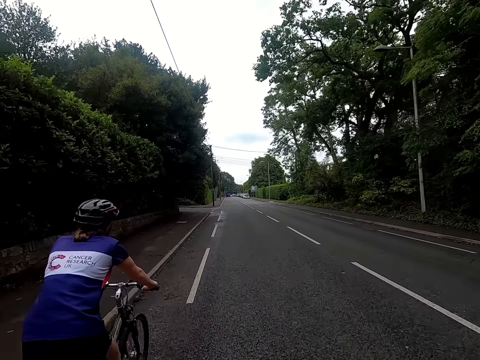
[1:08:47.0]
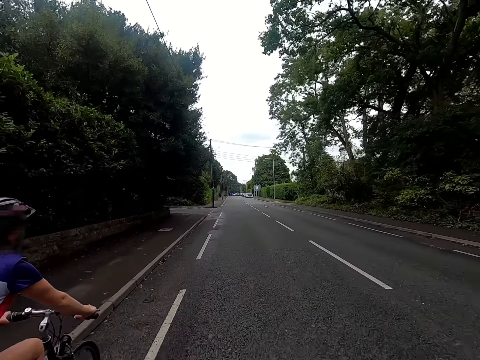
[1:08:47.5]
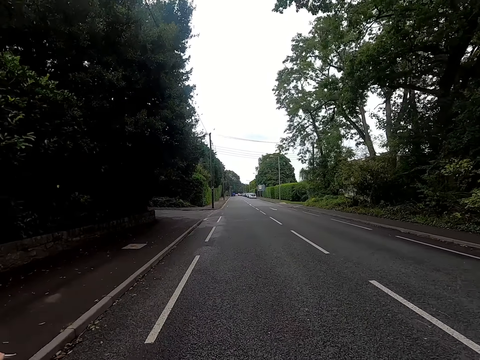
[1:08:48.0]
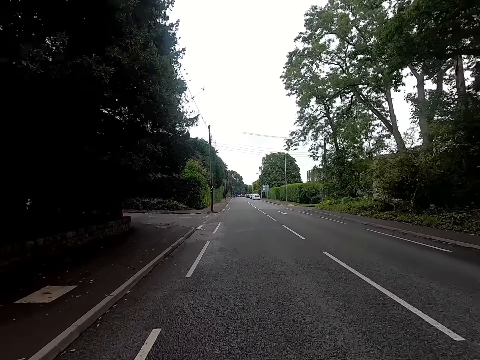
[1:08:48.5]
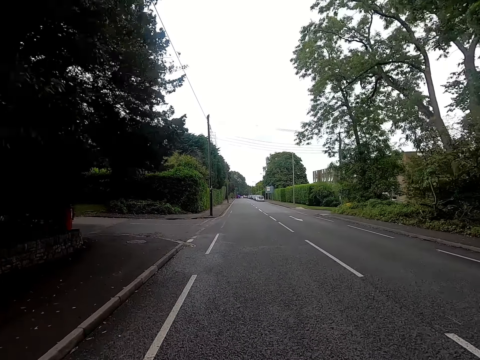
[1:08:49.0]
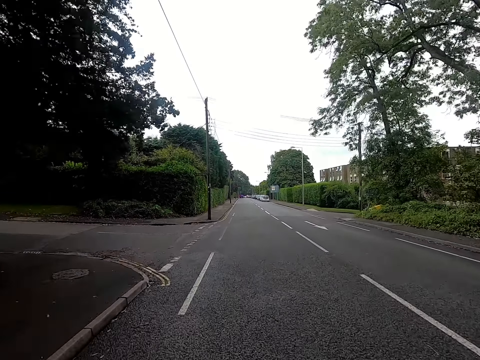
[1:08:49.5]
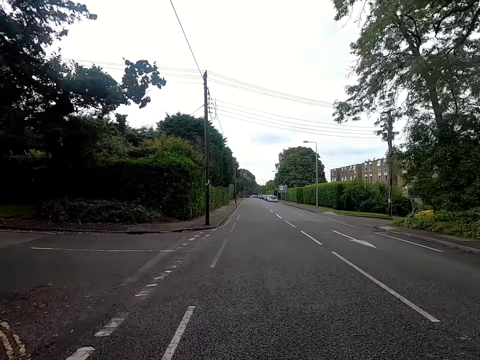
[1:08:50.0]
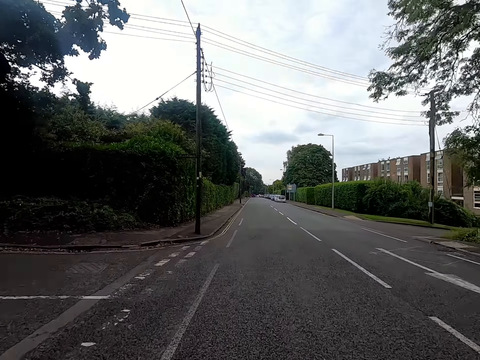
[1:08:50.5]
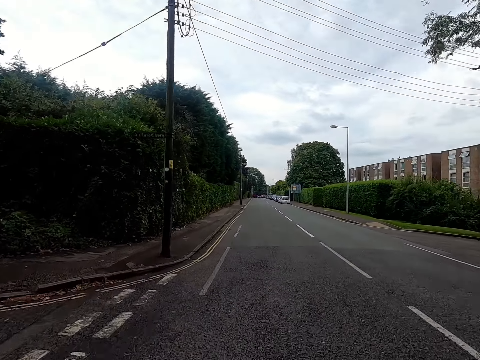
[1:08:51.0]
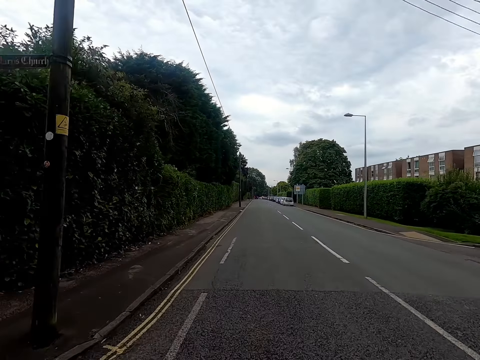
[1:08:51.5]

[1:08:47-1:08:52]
The camera wearer rides past the bike rider.

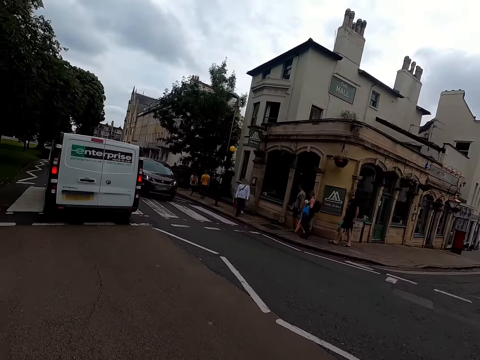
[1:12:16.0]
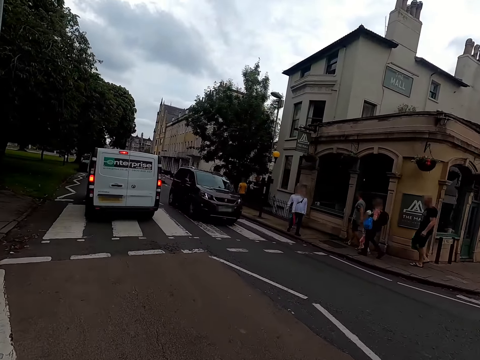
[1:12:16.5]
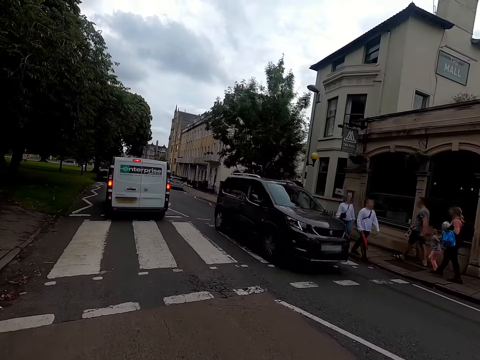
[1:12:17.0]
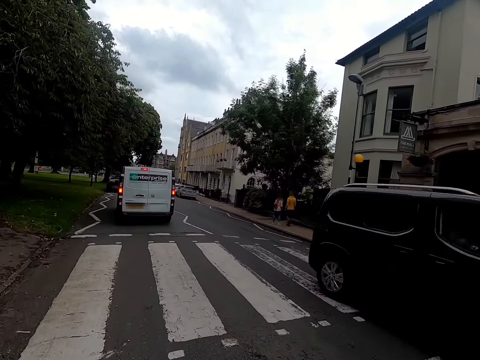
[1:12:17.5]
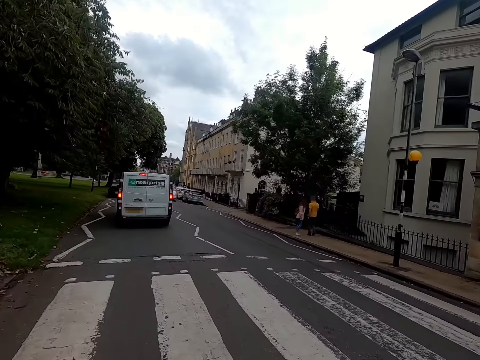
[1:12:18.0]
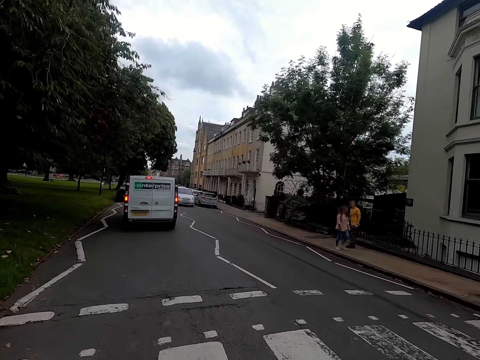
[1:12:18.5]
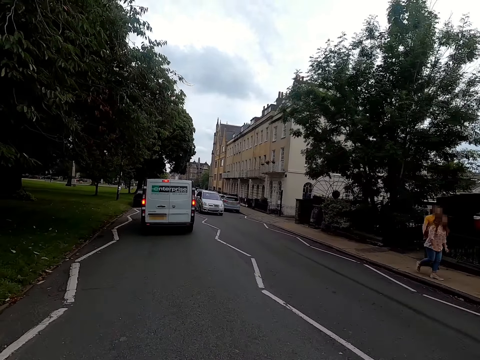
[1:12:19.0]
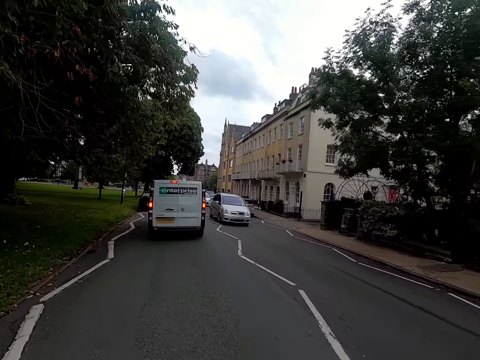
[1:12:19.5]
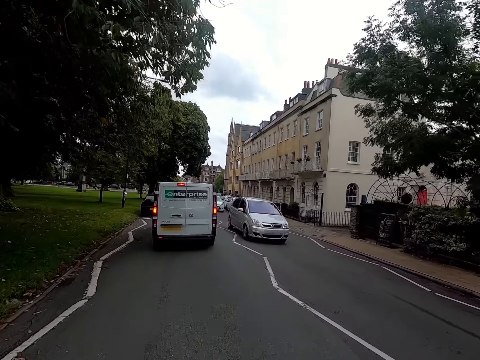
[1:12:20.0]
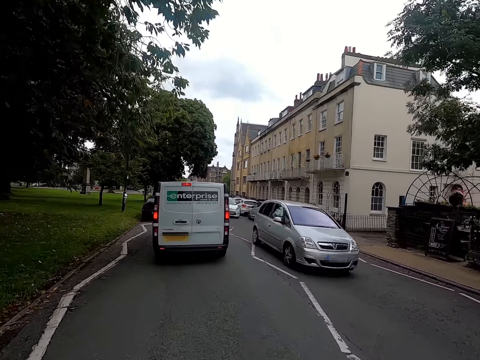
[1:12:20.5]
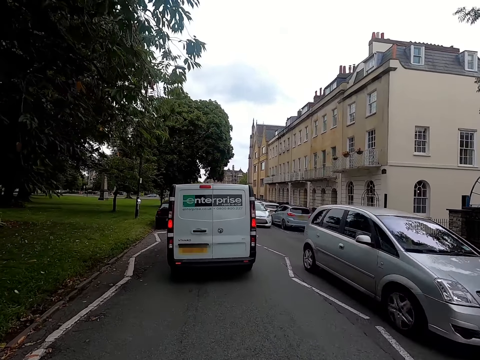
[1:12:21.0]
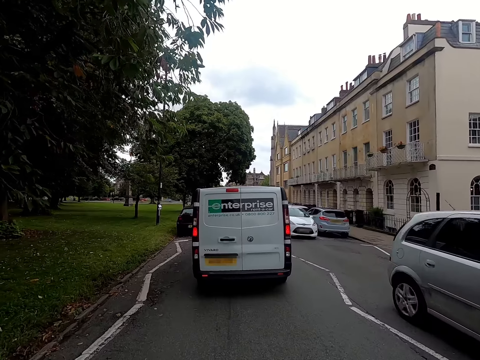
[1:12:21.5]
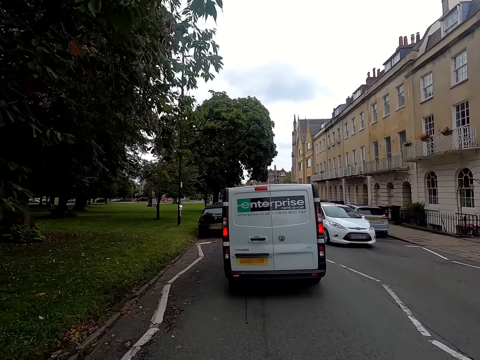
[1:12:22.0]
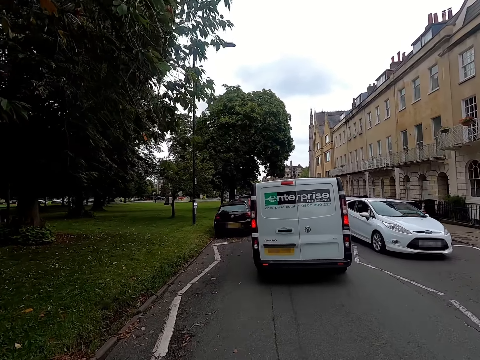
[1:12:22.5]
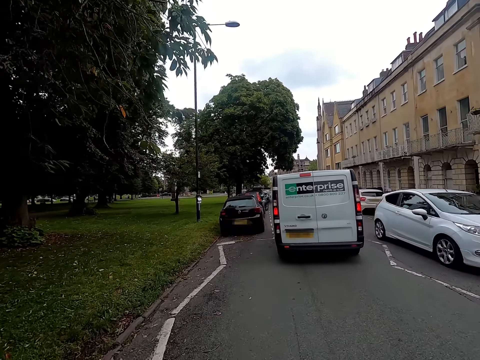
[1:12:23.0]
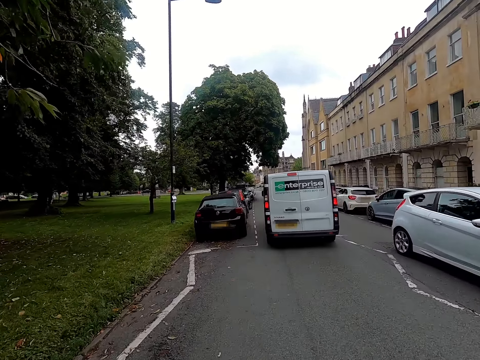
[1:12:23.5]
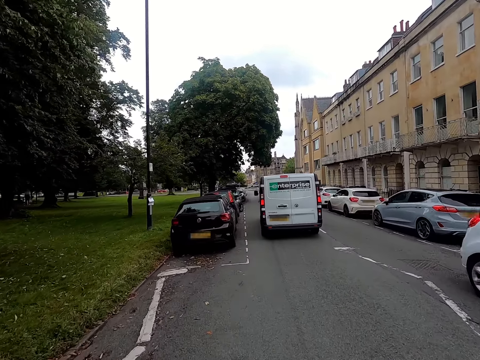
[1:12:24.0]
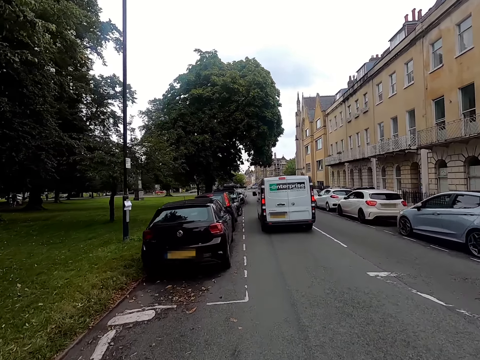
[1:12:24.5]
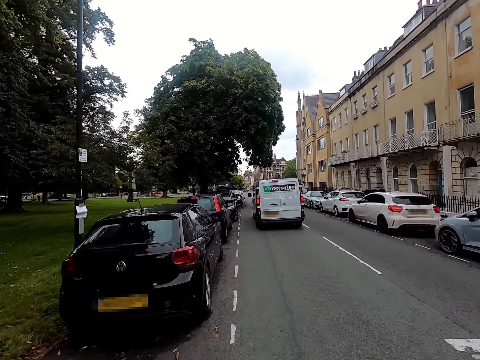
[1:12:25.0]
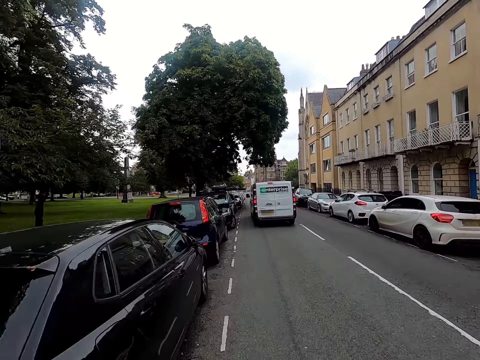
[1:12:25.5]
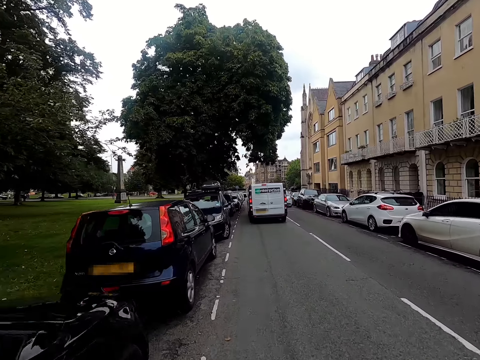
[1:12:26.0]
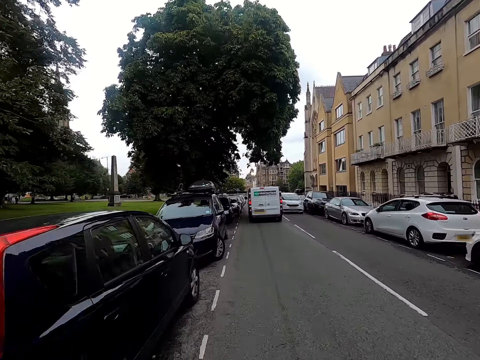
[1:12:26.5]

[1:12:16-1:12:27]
A black car drives past the camera wearer. A silver car drives past them. A white car drives past them.

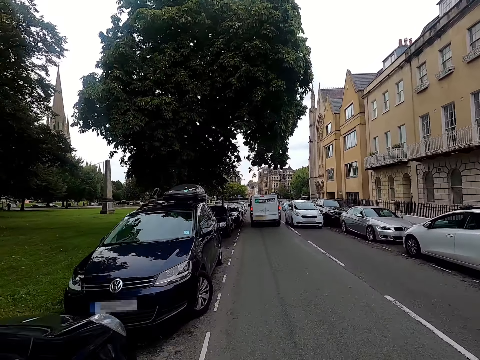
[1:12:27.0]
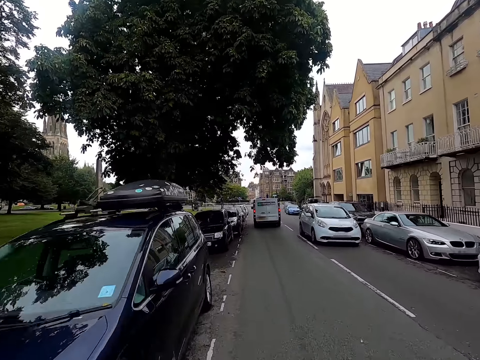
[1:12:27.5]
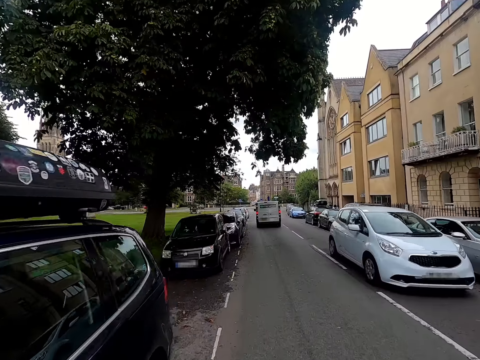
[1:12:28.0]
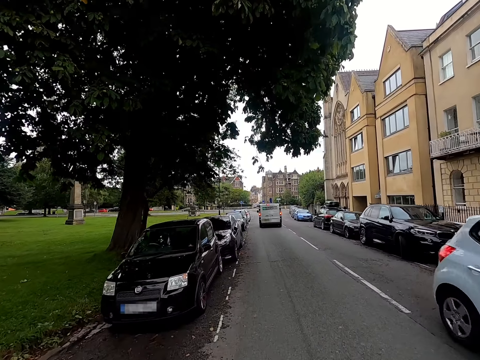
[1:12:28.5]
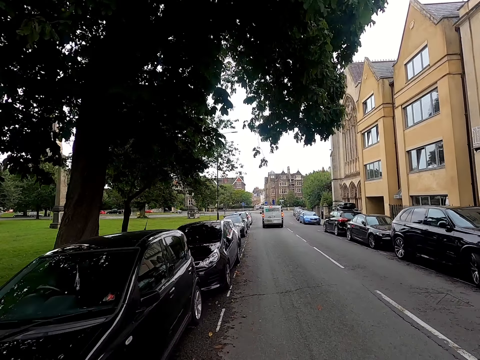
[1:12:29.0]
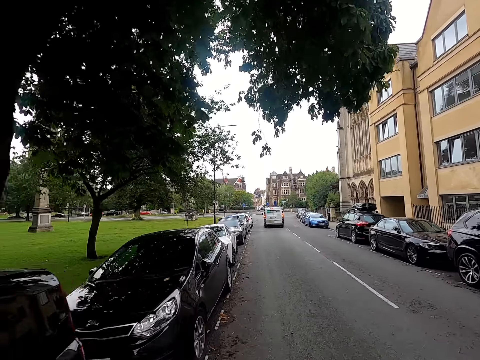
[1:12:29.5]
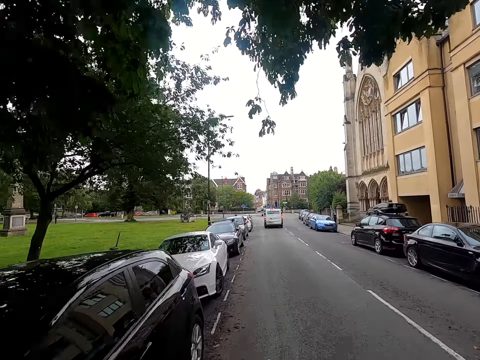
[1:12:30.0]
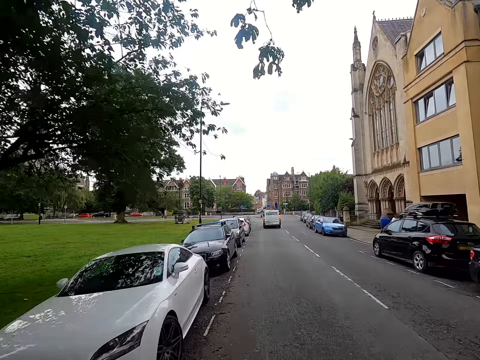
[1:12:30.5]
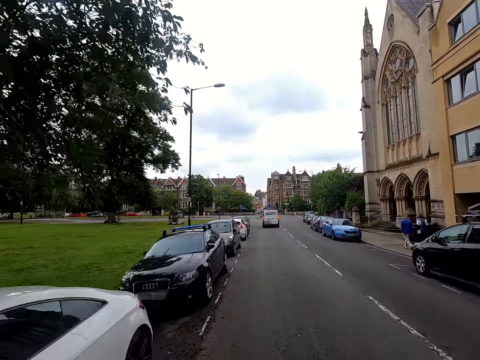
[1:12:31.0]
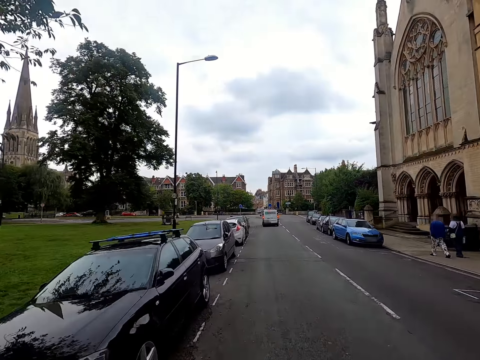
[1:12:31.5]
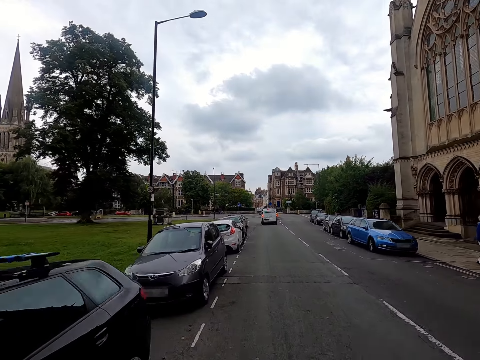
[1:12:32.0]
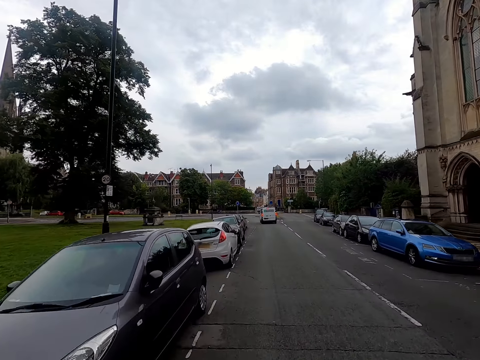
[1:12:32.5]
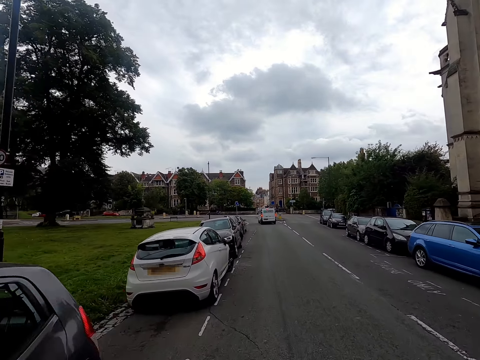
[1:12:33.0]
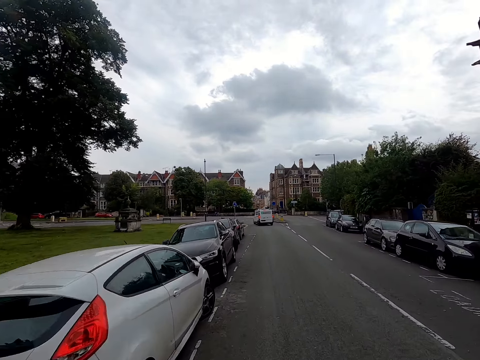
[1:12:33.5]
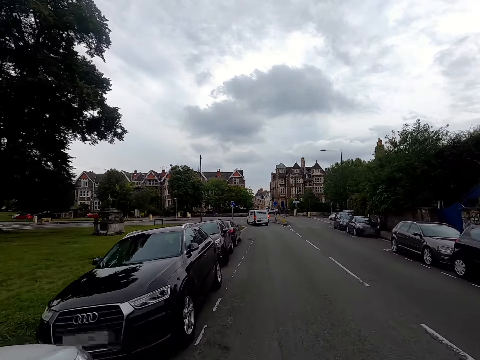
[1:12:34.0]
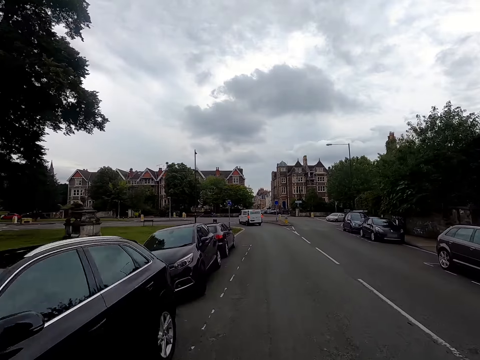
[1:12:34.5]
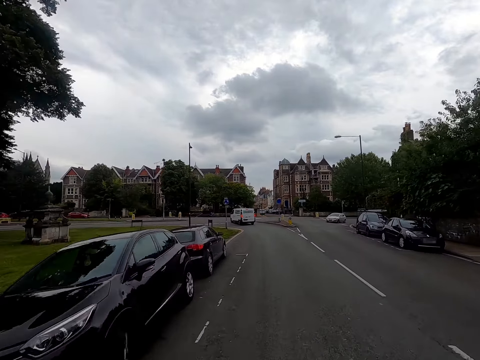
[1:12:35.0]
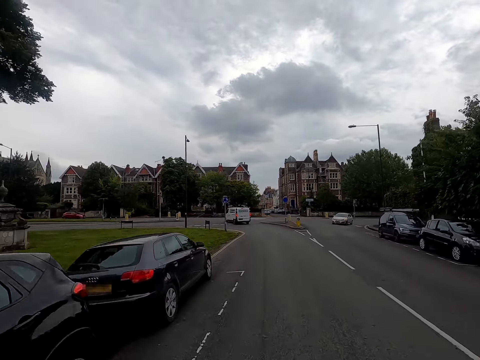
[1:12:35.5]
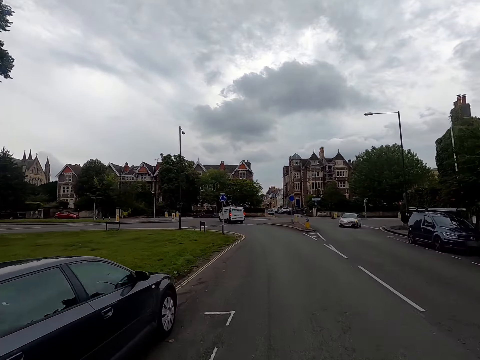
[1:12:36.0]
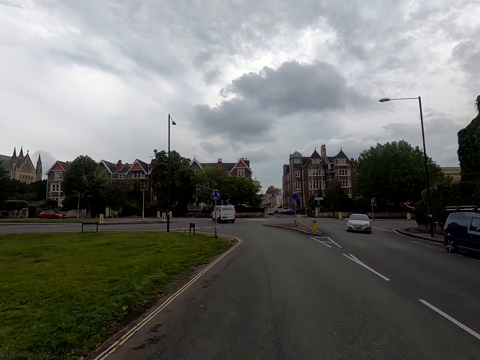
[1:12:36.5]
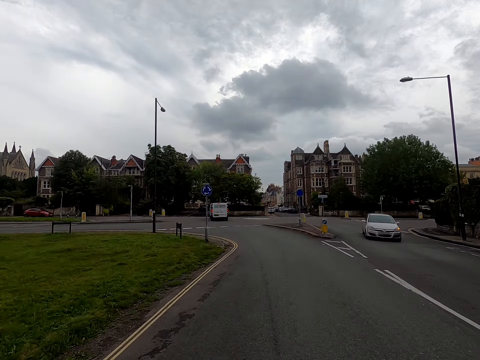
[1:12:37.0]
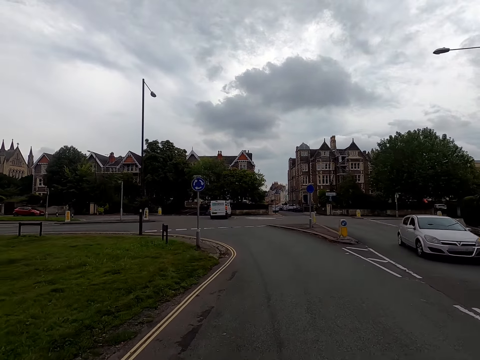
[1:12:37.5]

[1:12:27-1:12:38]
A white car drives past the camera wearer.
